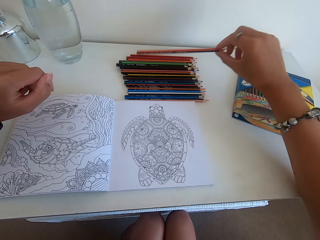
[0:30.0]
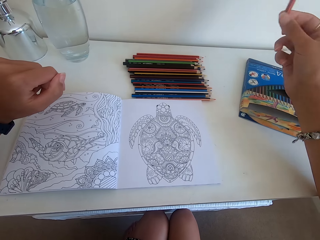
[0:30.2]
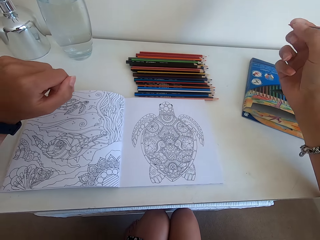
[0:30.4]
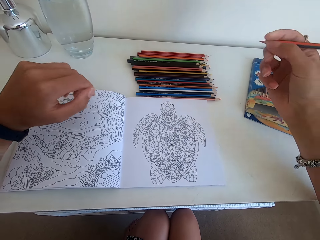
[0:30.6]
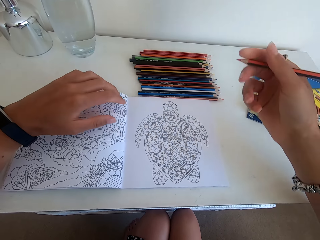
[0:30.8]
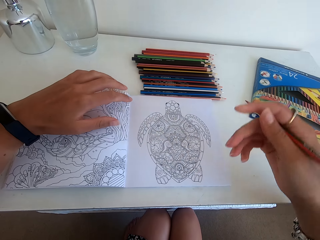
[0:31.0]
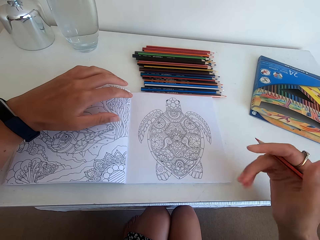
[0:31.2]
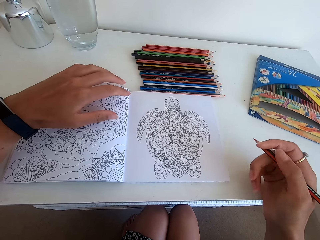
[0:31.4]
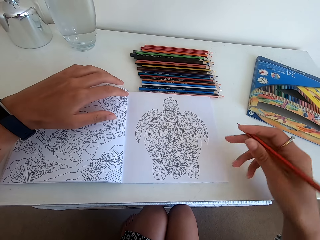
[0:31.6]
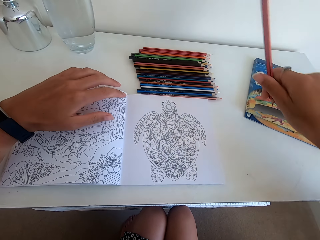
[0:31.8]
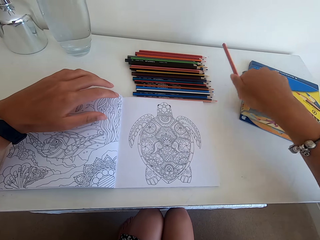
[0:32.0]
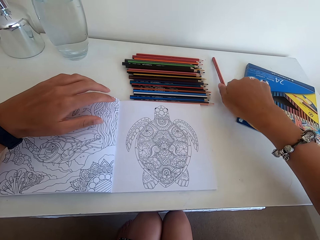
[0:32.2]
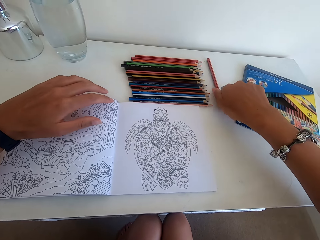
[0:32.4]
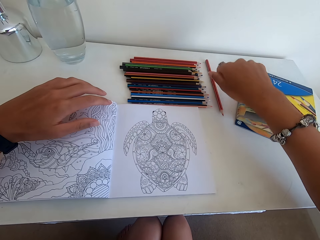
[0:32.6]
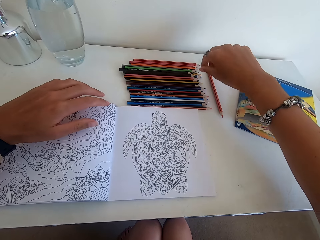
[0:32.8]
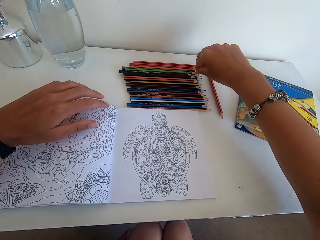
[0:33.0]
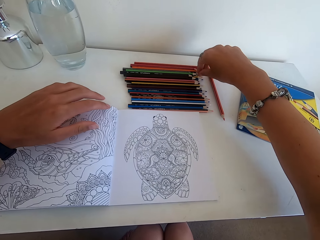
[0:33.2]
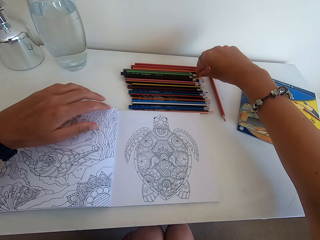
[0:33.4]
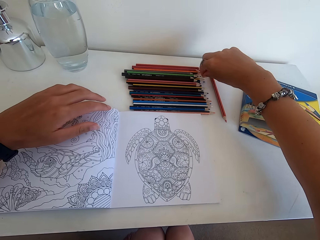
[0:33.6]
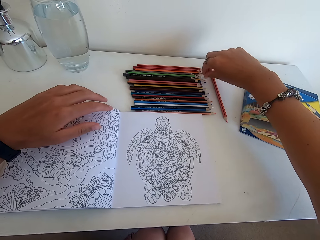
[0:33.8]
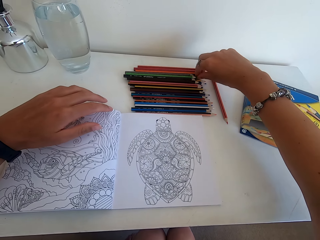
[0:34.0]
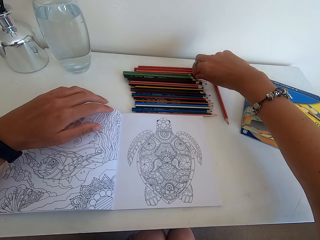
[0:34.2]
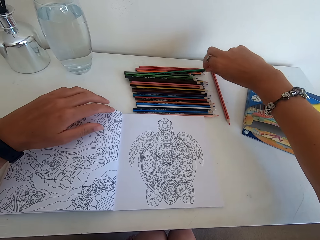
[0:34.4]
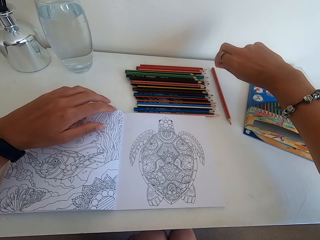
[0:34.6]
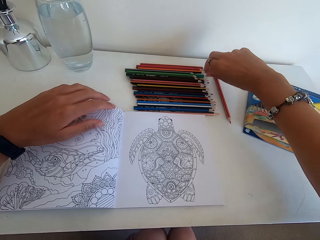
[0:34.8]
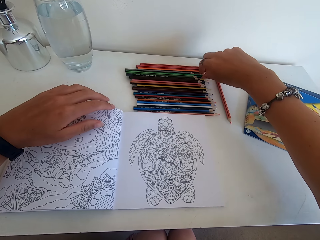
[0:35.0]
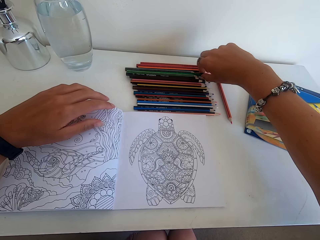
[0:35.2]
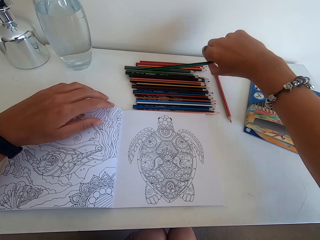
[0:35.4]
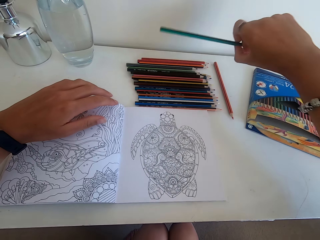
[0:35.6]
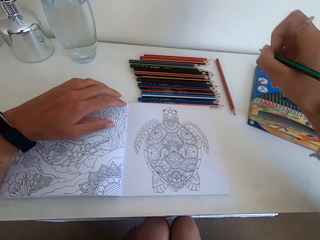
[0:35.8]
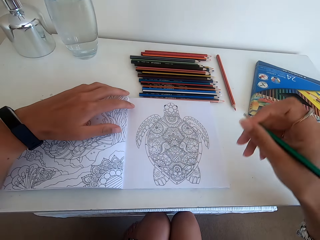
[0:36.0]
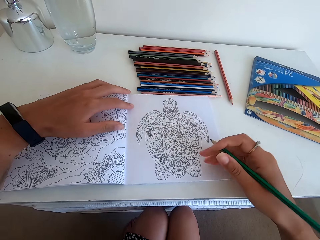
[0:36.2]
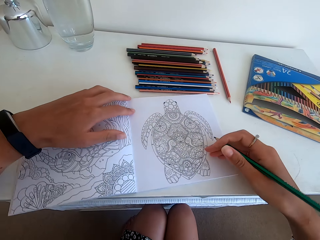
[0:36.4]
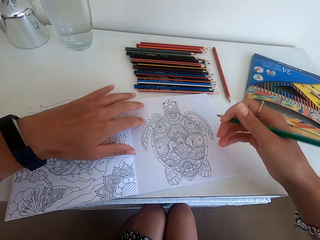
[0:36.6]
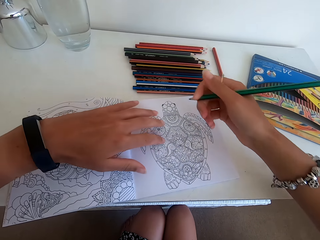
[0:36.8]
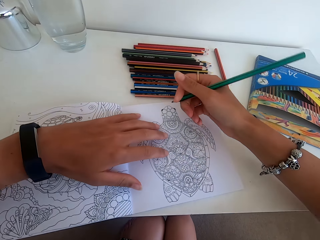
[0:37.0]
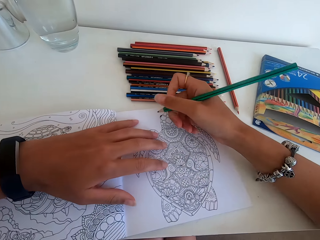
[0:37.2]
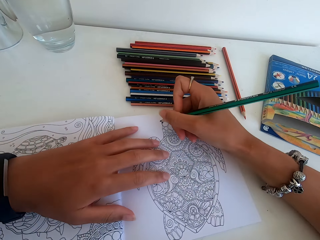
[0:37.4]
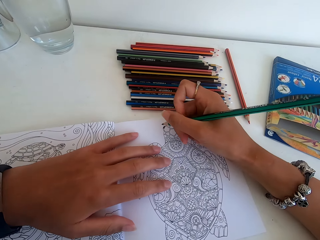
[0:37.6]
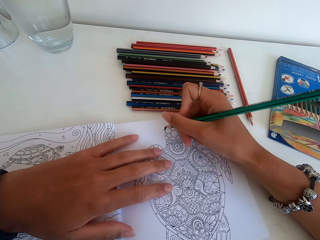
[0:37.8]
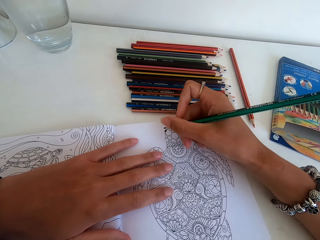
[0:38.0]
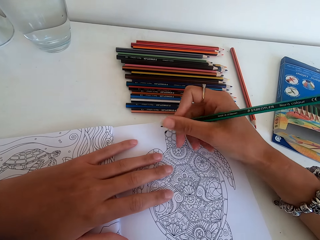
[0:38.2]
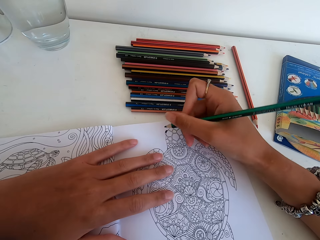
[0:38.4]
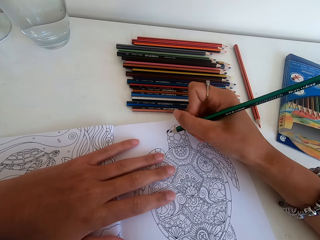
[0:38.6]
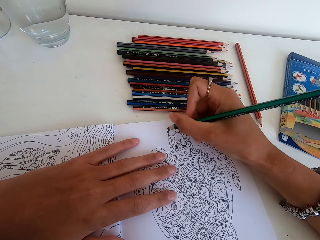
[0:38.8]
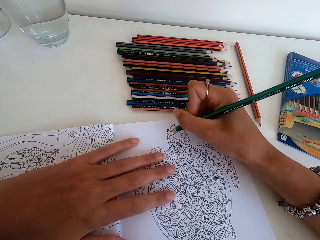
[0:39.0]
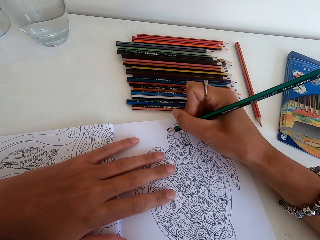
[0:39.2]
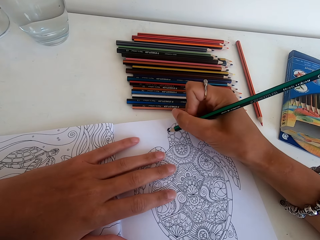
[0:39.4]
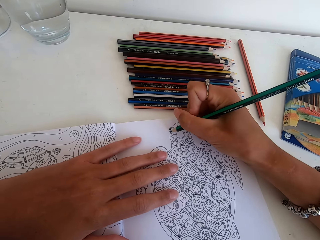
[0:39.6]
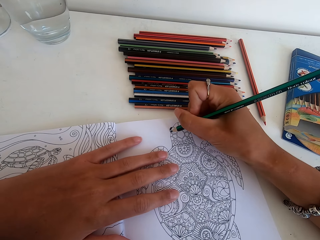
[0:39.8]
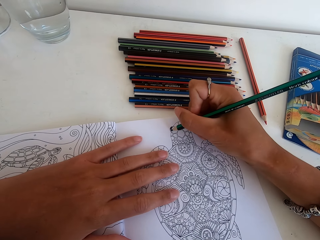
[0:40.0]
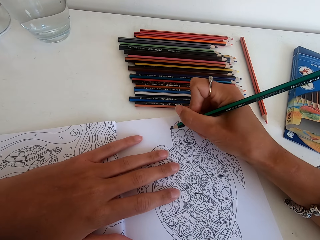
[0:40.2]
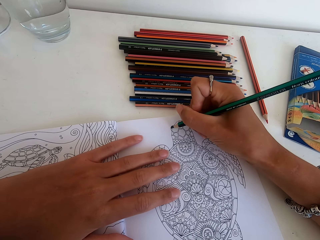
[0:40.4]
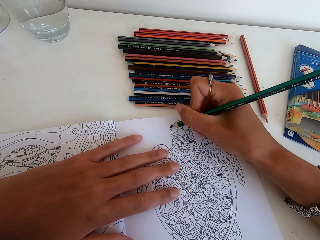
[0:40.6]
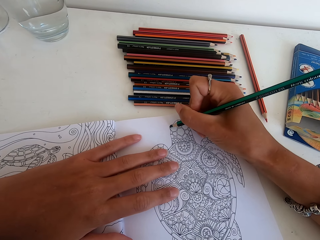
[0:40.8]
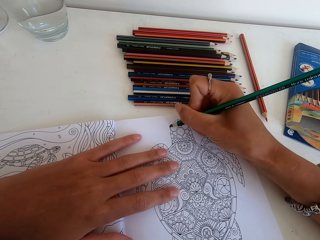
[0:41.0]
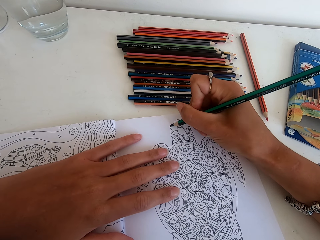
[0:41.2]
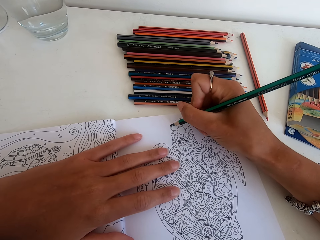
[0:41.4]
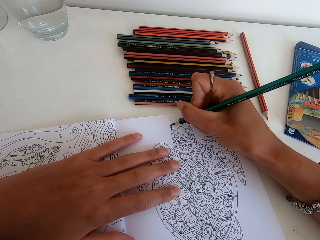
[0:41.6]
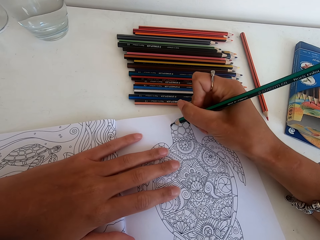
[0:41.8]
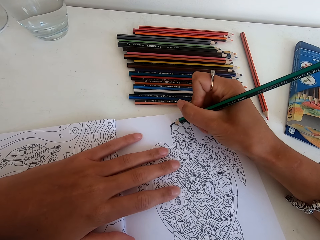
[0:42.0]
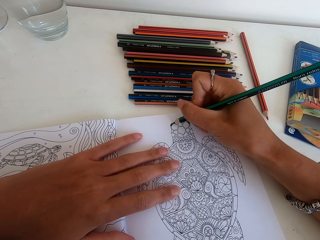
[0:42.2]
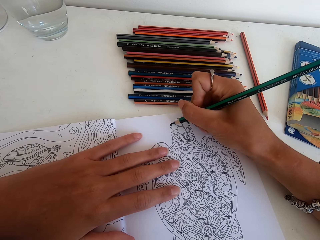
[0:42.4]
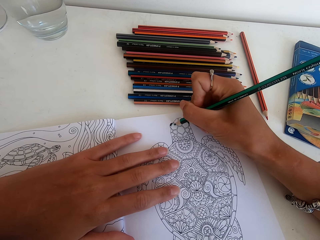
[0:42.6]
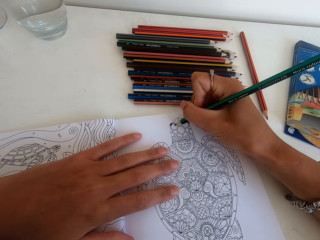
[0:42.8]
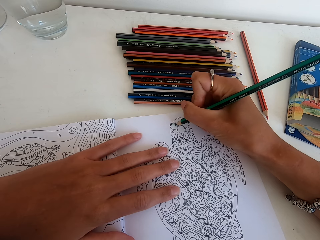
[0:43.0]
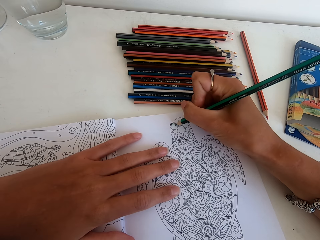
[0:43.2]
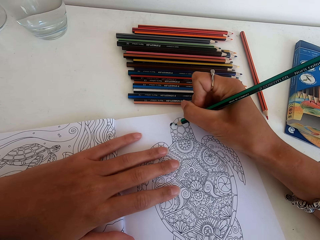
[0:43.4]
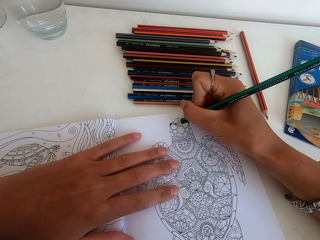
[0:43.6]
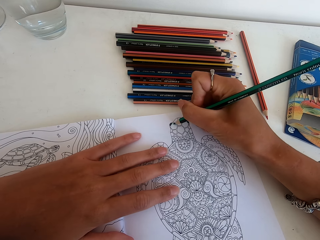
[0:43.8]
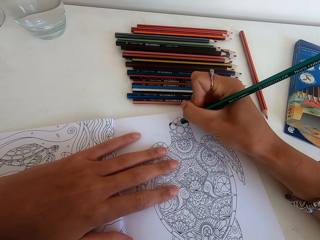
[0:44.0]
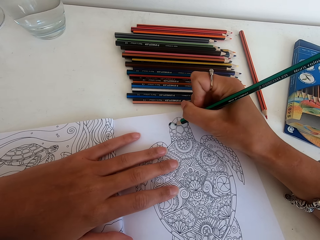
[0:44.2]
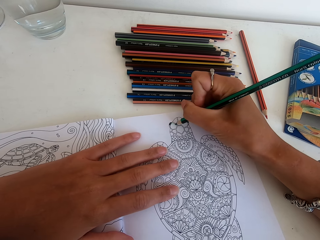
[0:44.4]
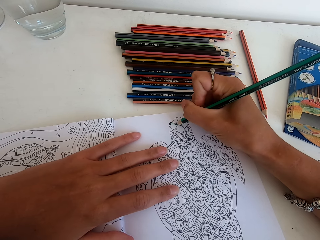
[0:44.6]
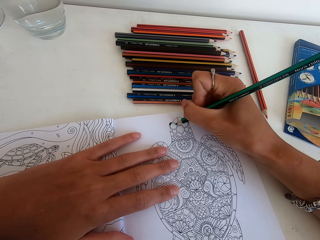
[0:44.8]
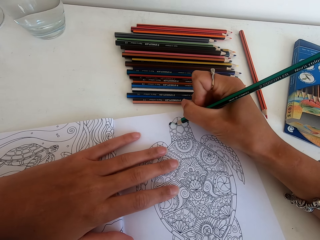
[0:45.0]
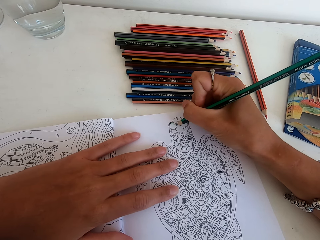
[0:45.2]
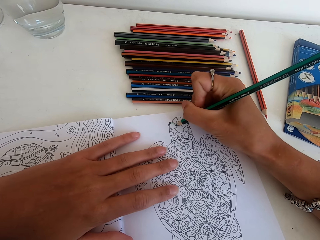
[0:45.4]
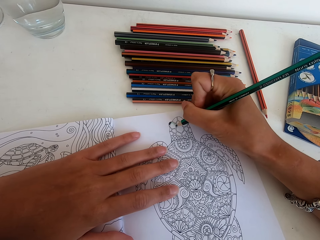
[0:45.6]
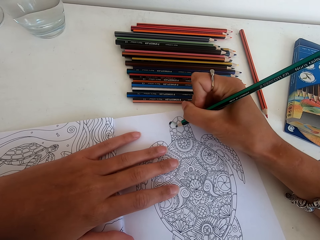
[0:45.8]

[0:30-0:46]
The camera wearer selects colors from the table. They pick the color. They put the color down on the table. They pick another color from the table. They hold the drawing book with the hands. They color the picture.

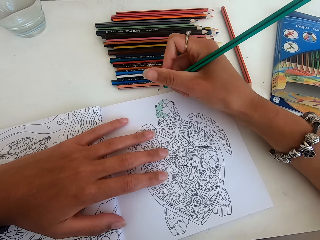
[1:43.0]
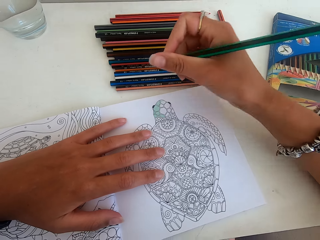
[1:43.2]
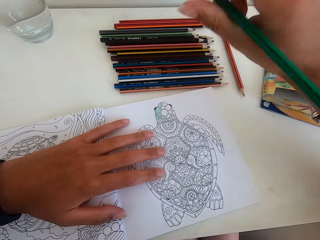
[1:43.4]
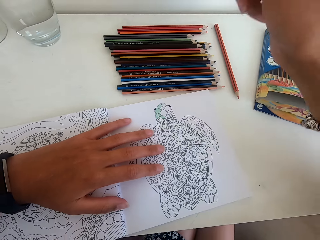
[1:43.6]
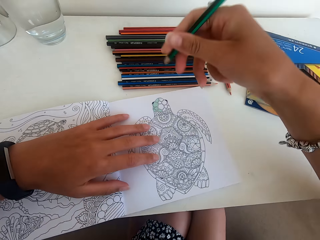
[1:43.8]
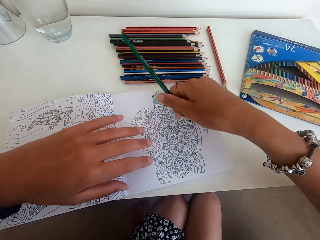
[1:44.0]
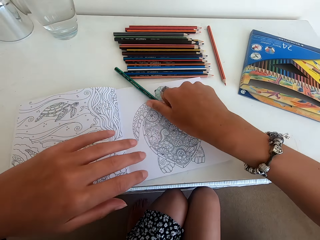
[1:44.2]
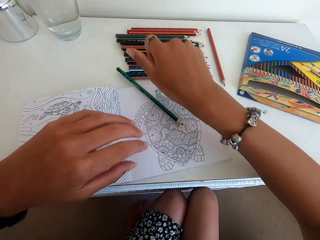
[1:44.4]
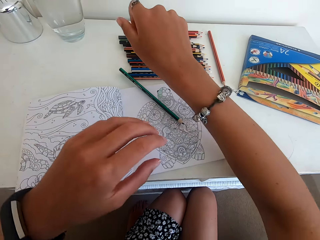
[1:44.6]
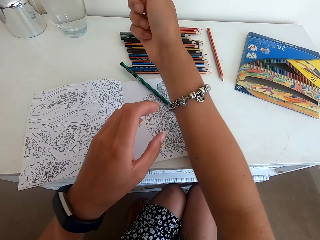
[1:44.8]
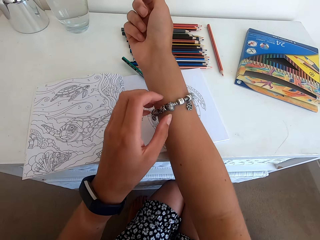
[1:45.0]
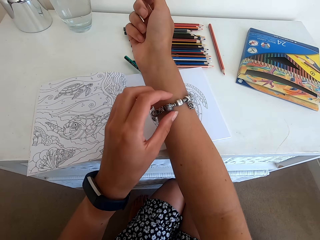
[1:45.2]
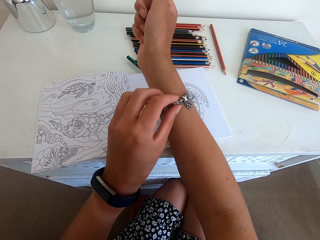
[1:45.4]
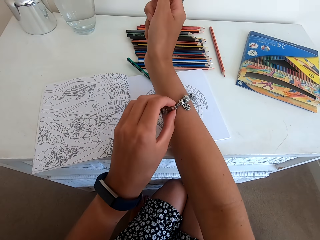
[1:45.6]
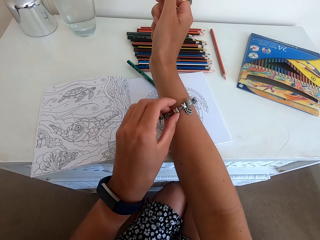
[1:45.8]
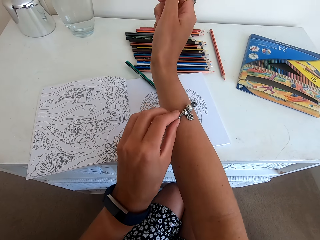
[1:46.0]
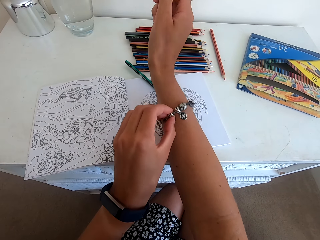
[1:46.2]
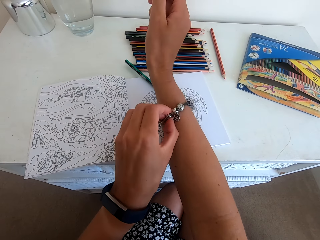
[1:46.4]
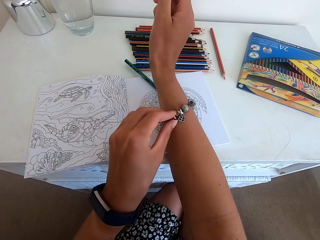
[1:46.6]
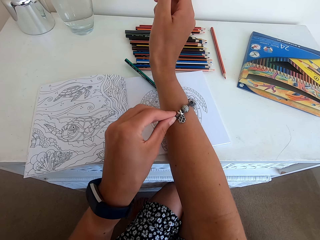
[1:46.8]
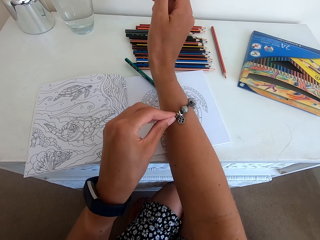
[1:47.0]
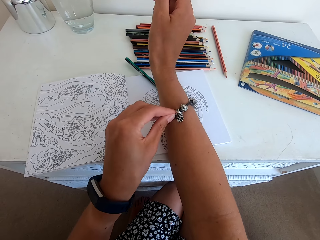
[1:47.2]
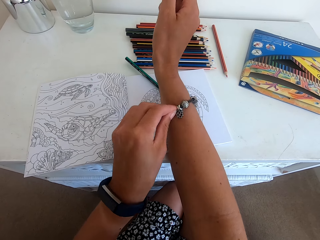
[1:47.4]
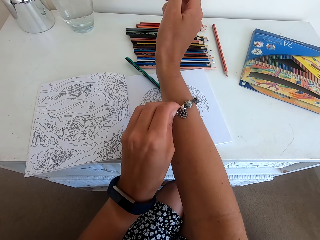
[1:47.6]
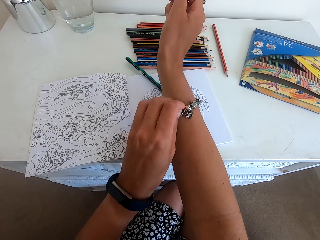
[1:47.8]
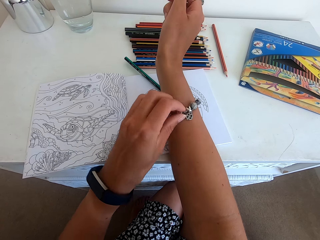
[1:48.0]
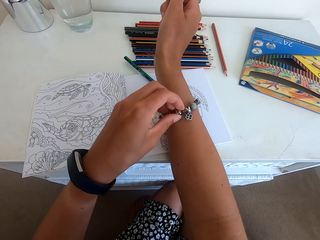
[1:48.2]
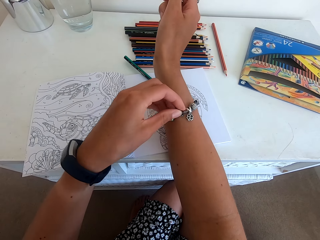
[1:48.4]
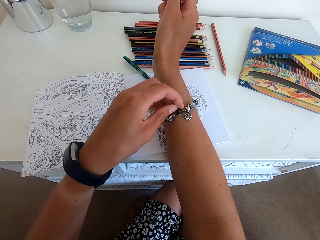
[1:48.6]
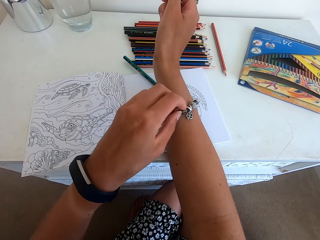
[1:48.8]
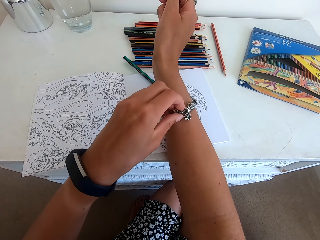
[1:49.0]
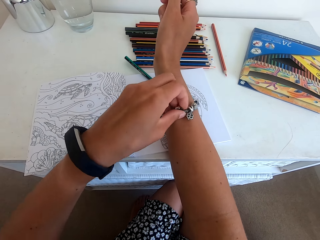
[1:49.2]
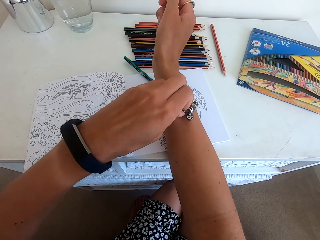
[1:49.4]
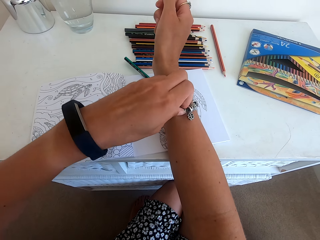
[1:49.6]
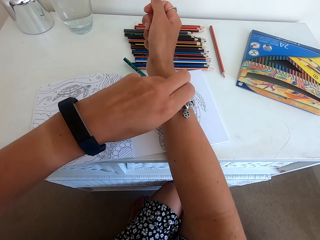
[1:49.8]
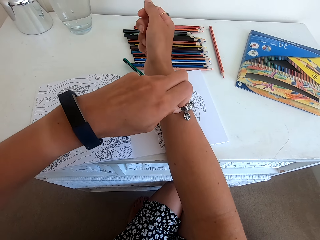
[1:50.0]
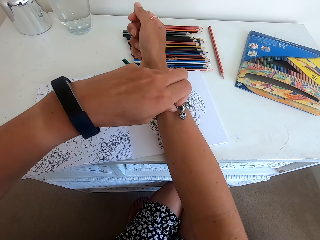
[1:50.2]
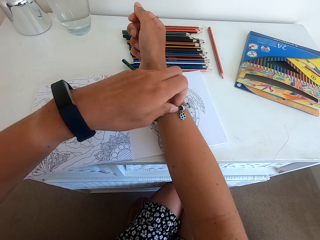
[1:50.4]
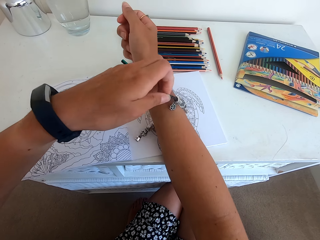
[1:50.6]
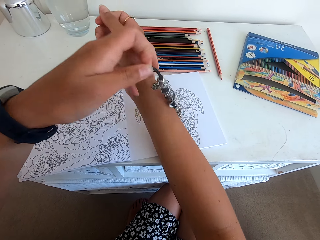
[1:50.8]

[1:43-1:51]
The camera wearer puts the color down on the table. They remove the bangle on the hand. They hold the bracelet.
